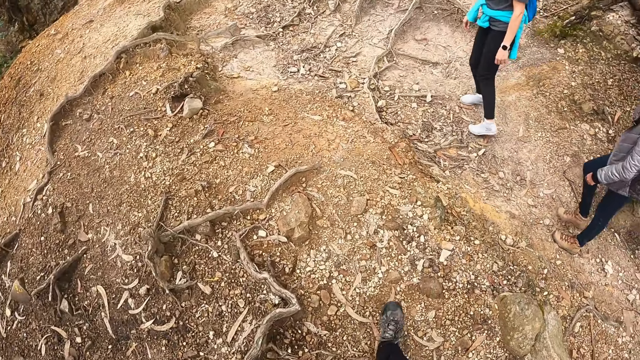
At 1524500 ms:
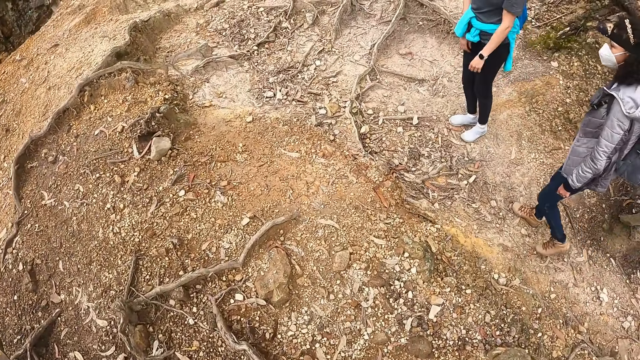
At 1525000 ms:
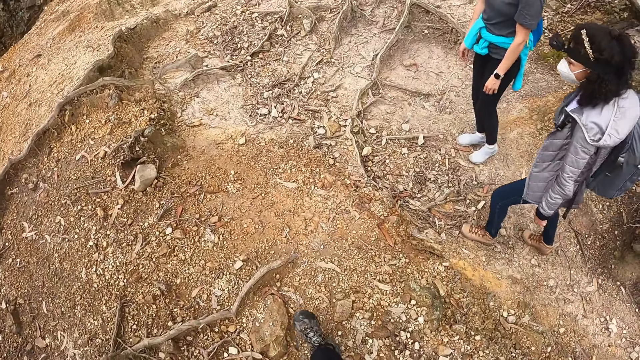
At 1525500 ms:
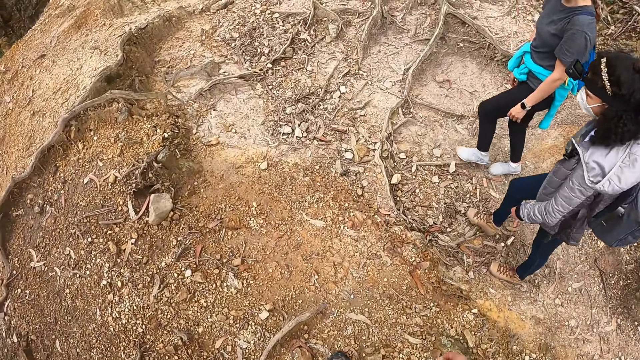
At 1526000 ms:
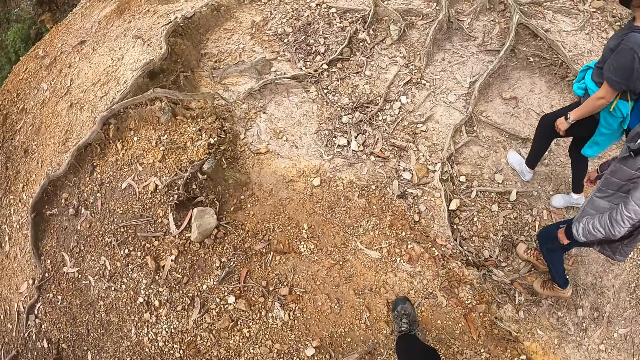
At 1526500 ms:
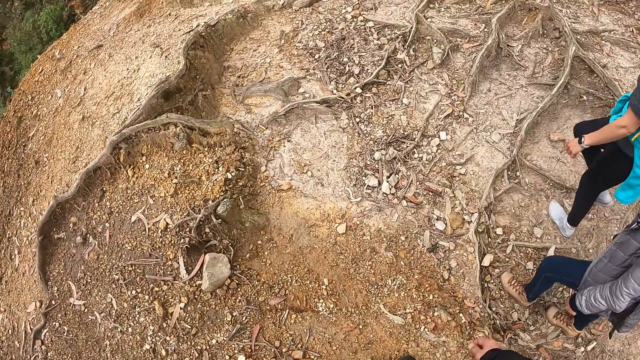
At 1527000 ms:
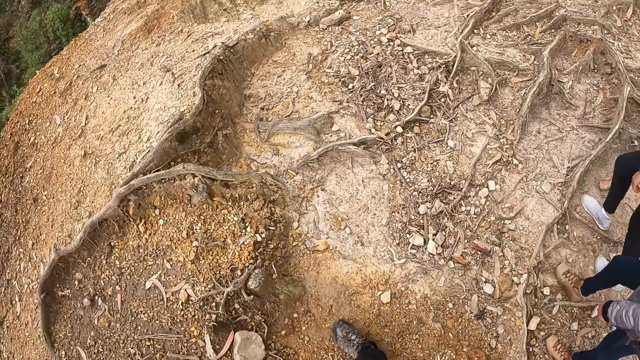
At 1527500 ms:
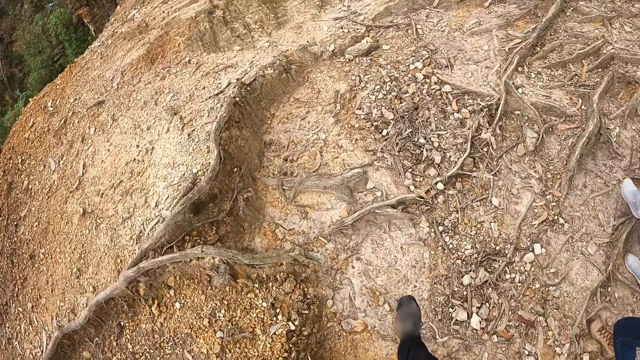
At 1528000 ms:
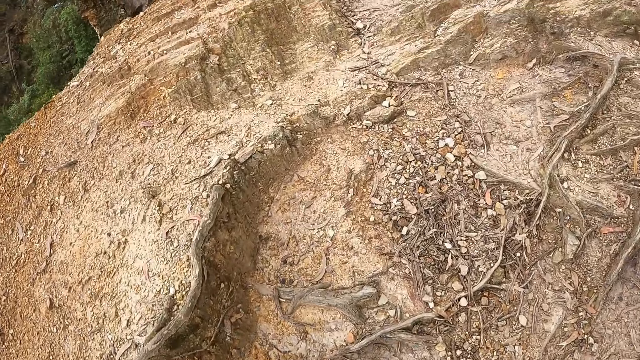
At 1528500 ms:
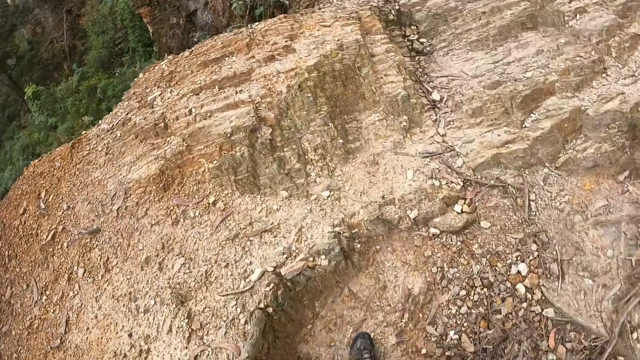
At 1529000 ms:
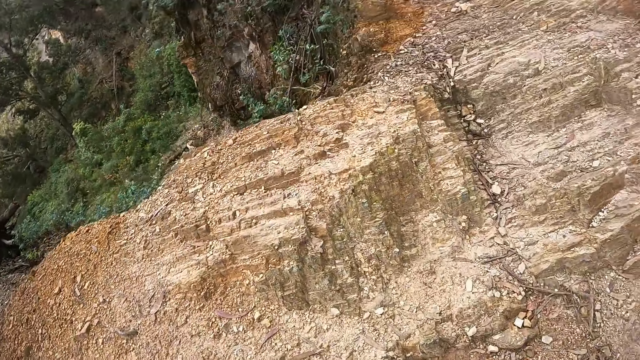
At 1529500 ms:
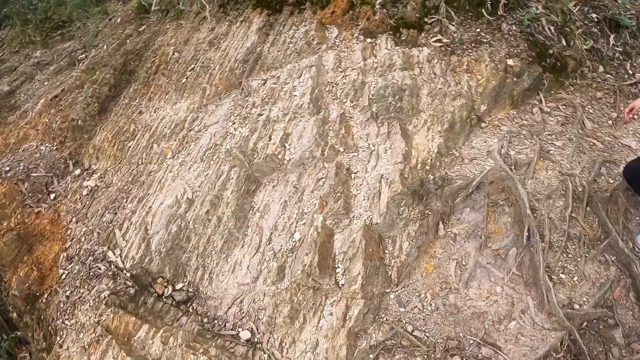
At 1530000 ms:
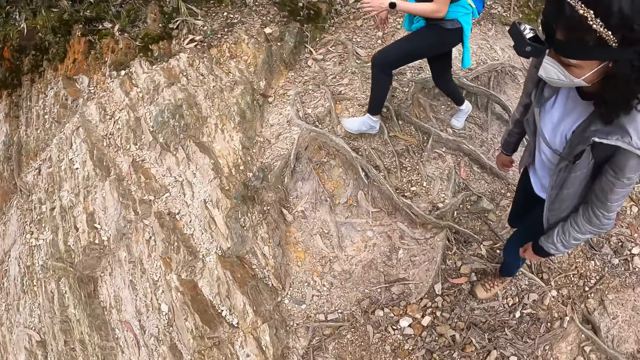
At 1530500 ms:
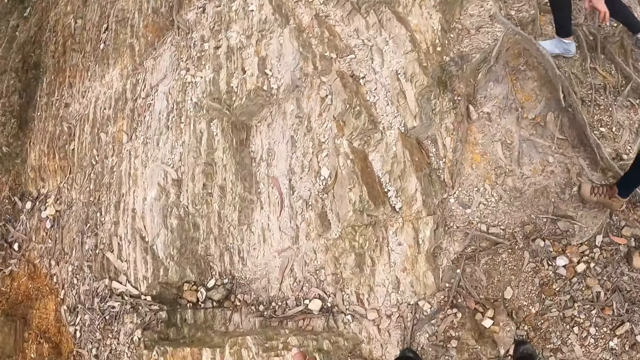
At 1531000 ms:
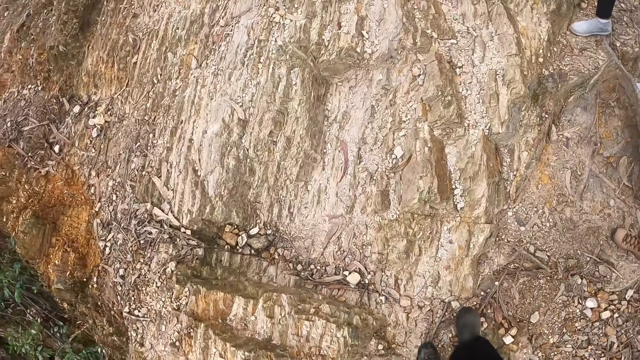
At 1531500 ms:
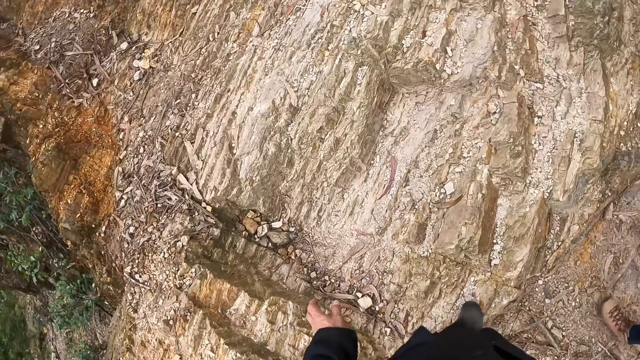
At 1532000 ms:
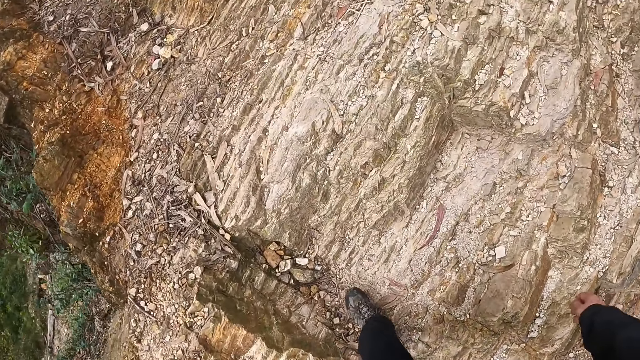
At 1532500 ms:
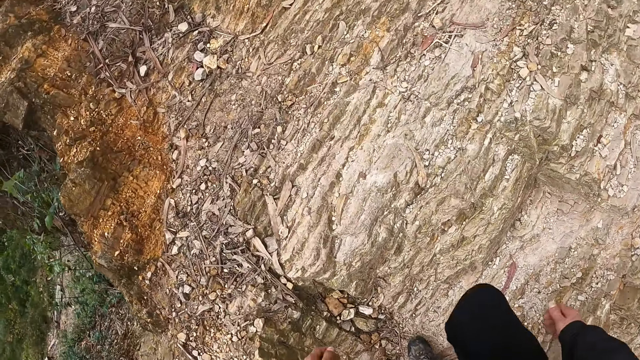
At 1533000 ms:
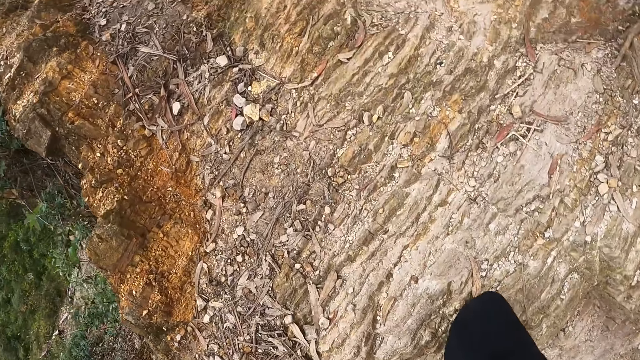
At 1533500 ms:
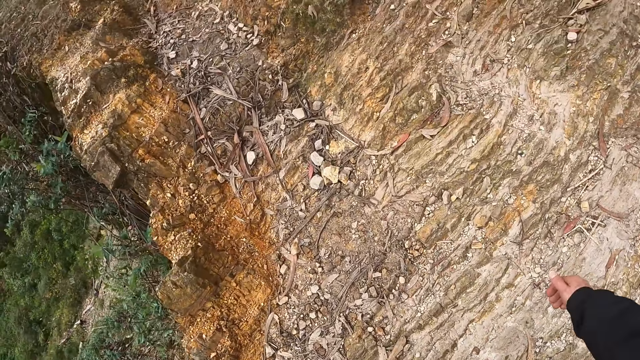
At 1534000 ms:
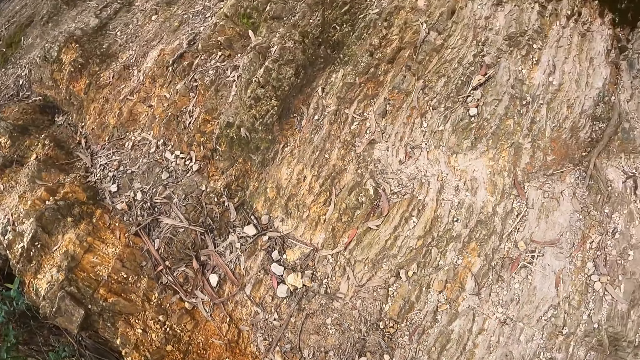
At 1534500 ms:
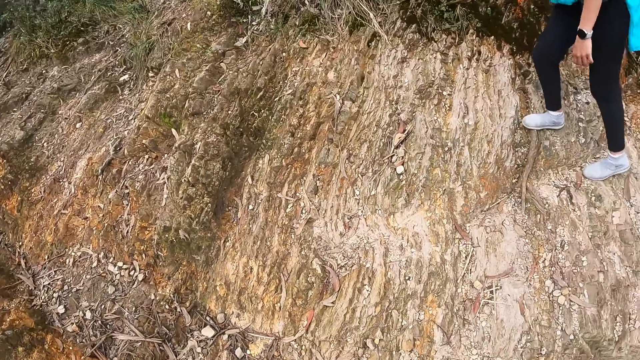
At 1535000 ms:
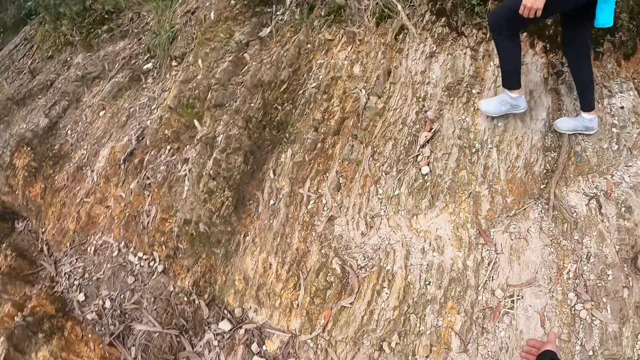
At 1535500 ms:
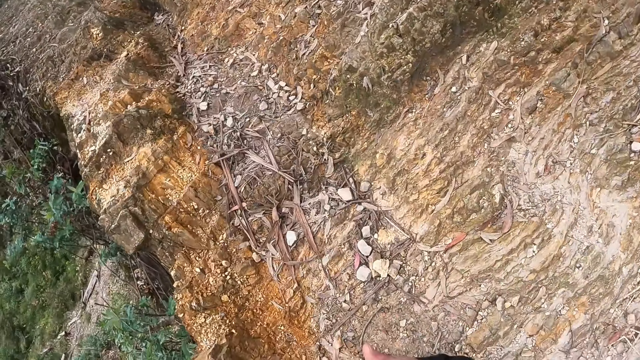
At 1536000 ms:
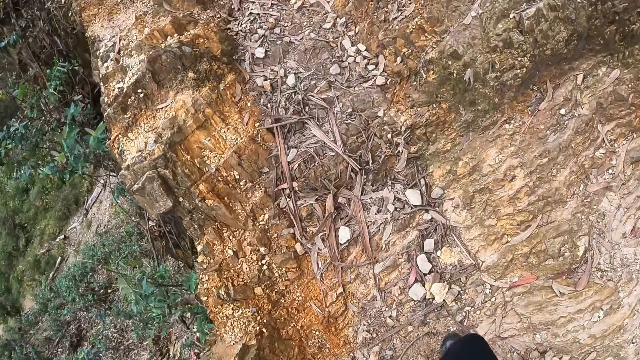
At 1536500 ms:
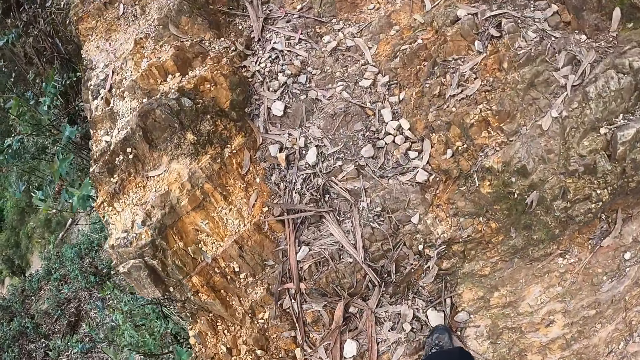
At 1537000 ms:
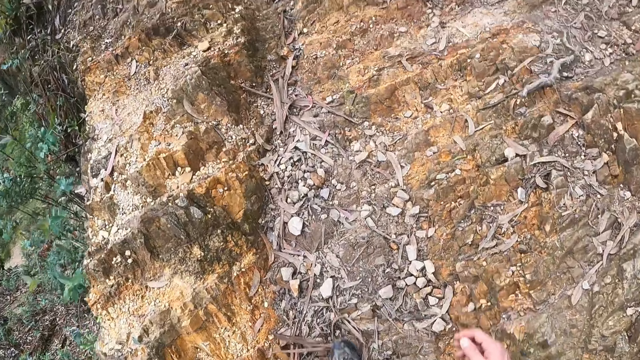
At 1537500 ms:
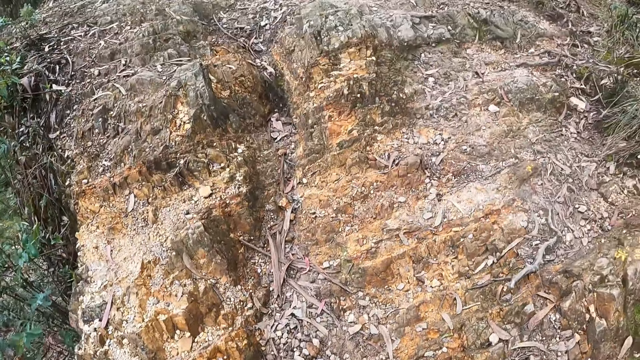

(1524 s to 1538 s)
The camera wearer looks at a woman. They walk beside another woman. They climb up a hill.

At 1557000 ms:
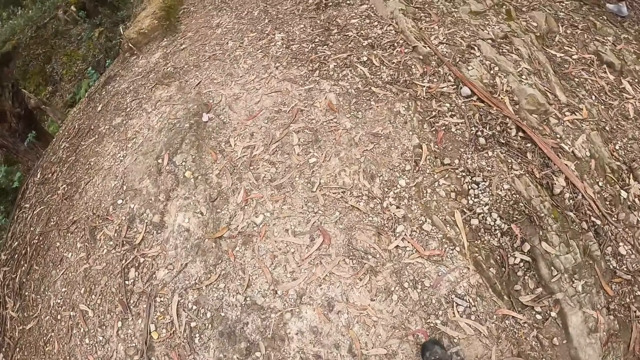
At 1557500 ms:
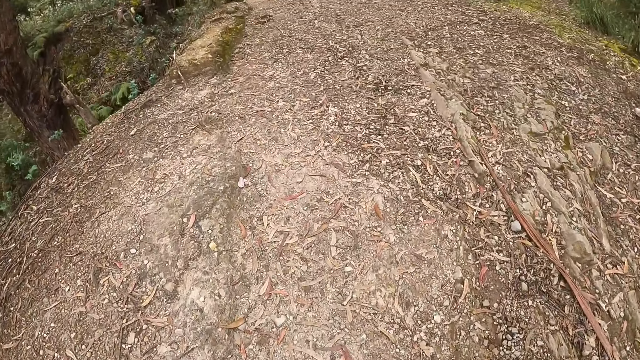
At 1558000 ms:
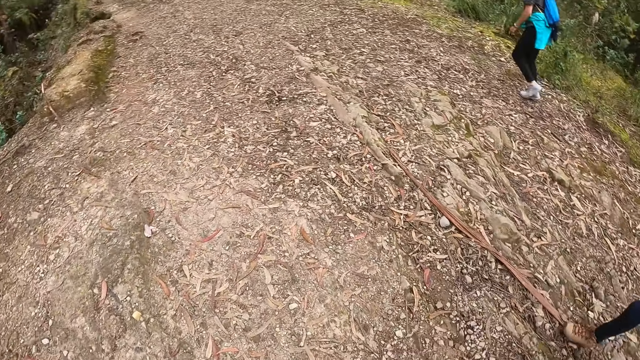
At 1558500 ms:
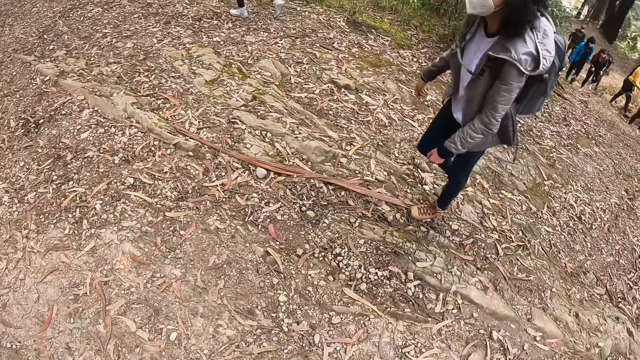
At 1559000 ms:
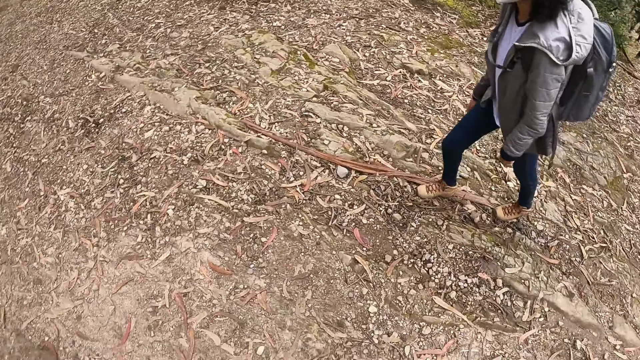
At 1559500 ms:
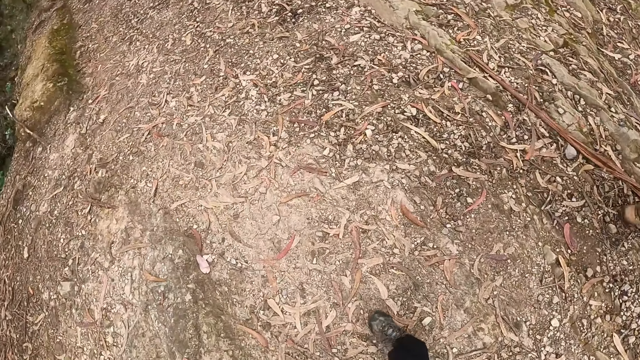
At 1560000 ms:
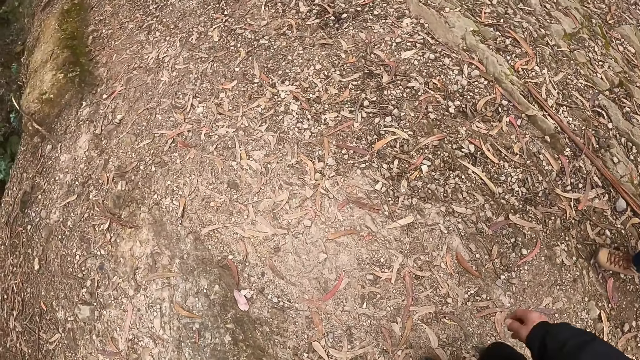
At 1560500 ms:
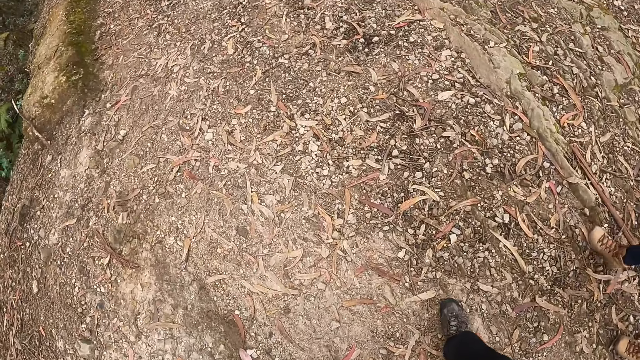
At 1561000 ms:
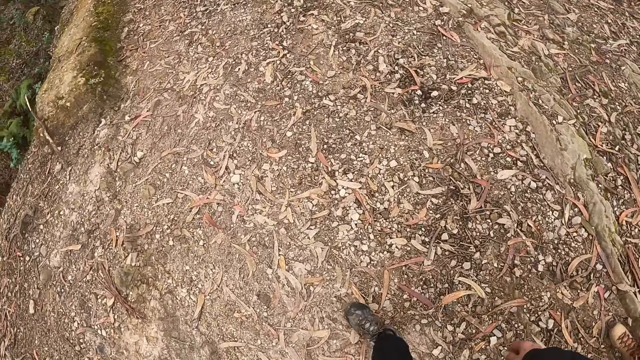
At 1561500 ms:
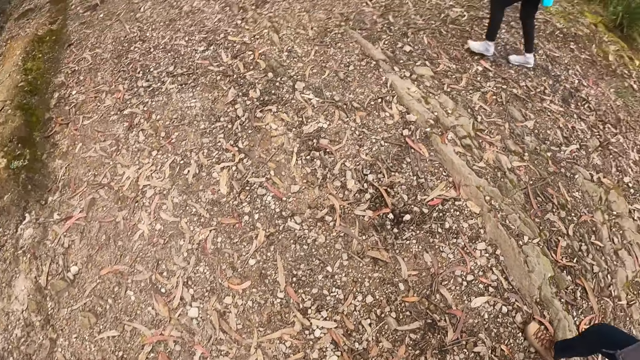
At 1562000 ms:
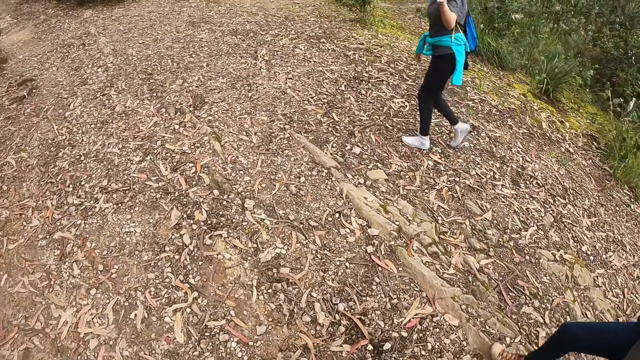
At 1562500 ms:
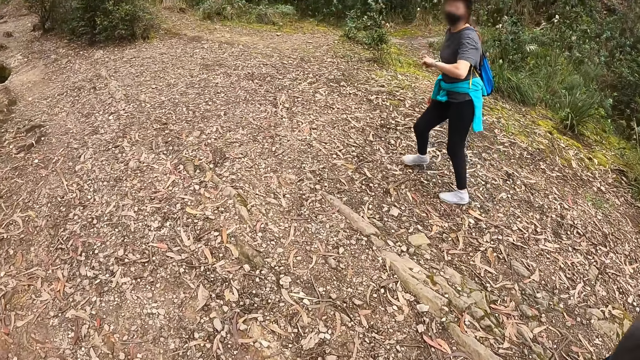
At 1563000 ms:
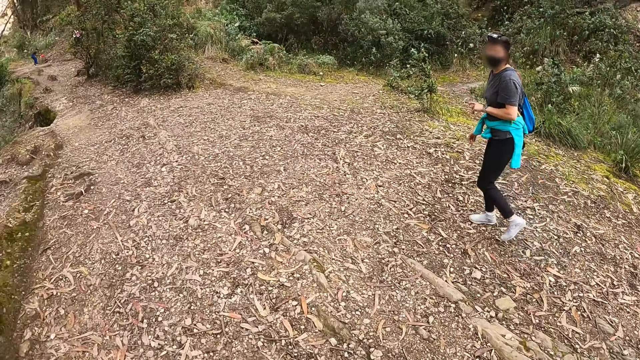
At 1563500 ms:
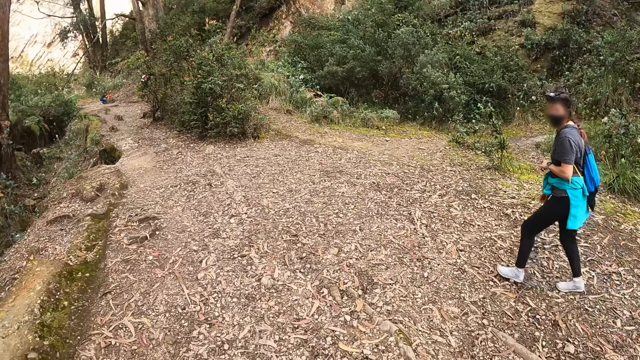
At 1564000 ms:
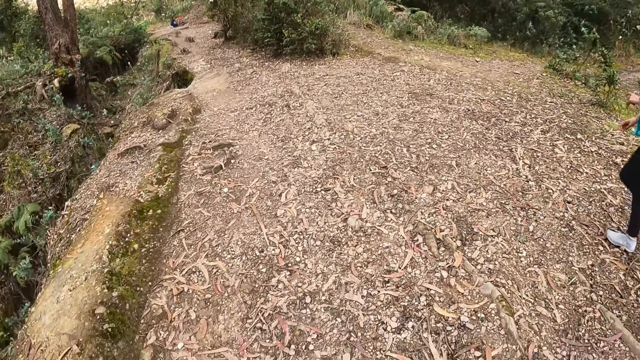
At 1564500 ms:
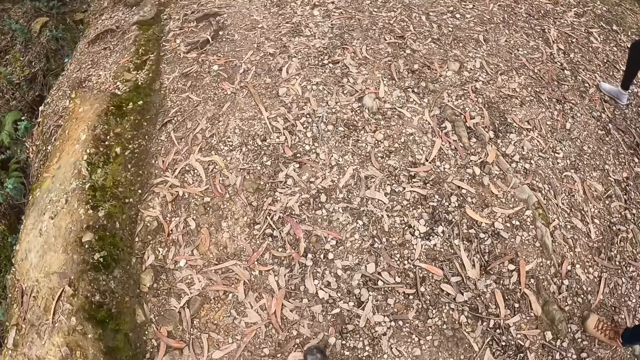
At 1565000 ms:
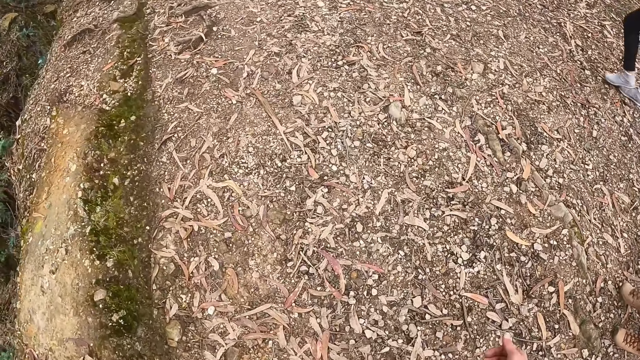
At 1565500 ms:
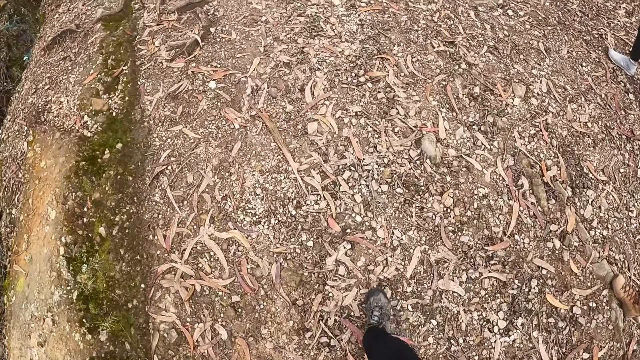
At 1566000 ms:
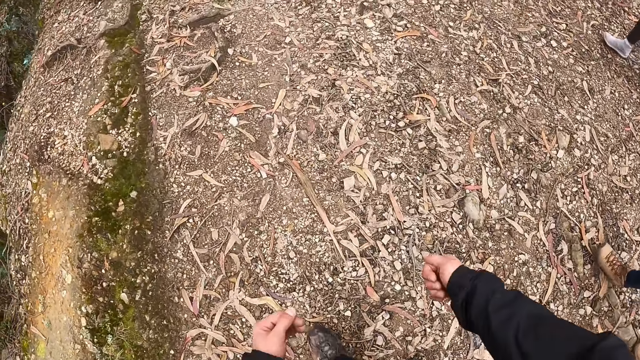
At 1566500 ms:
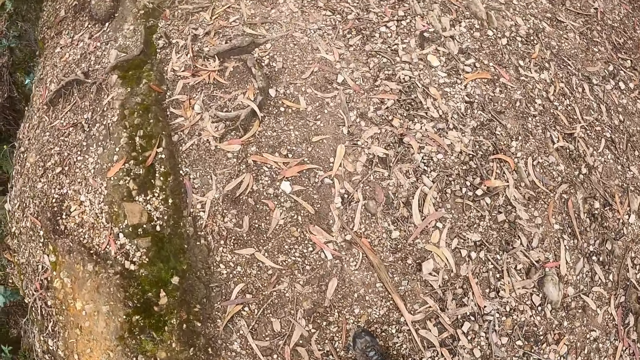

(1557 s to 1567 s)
The camera wearer looks at a person. They walk on the road. A woman moves a hand. The camera wearer walks on the road.
